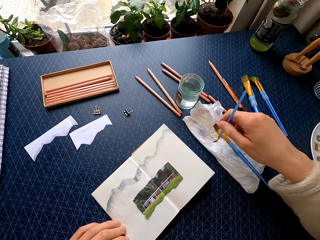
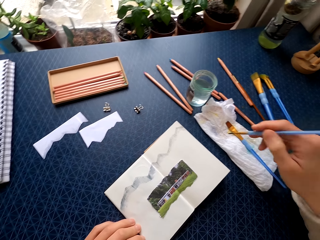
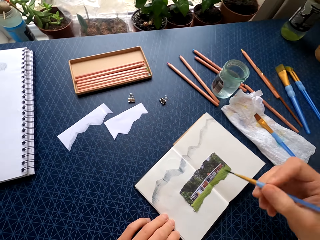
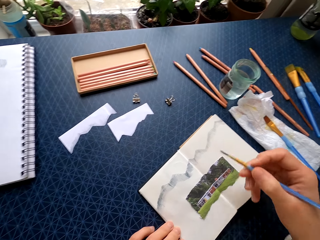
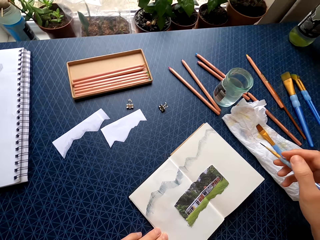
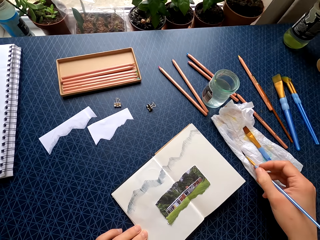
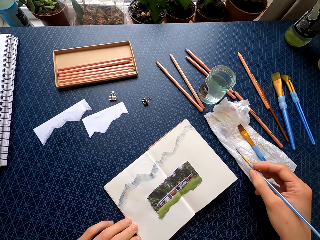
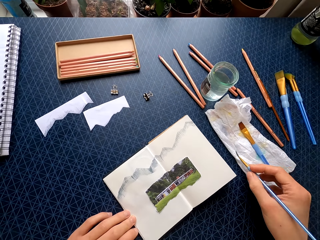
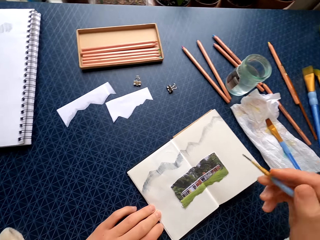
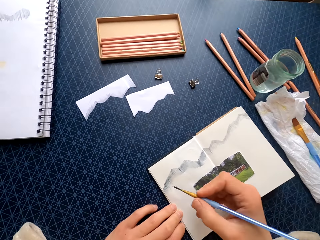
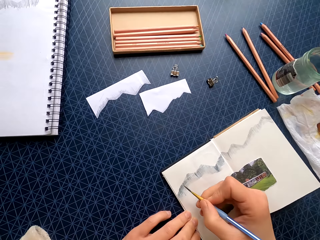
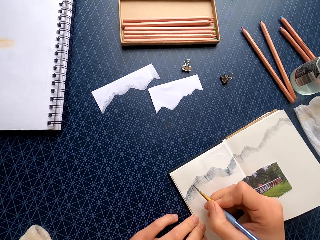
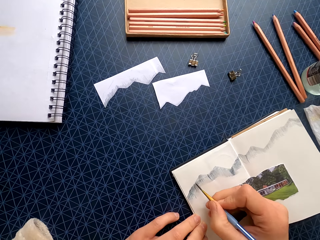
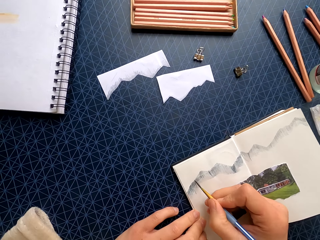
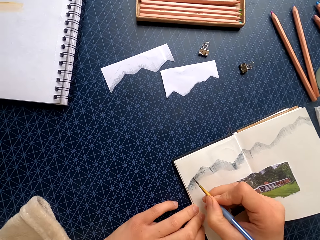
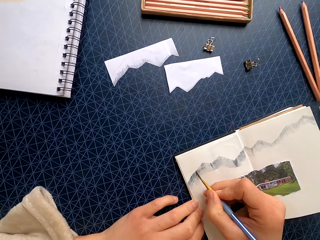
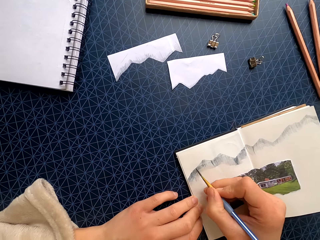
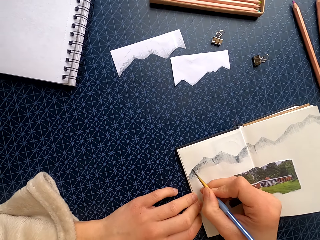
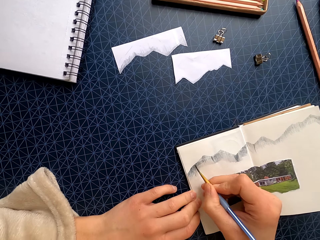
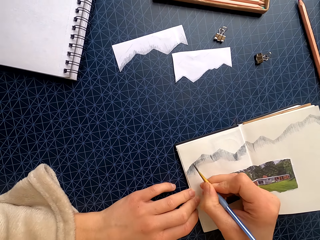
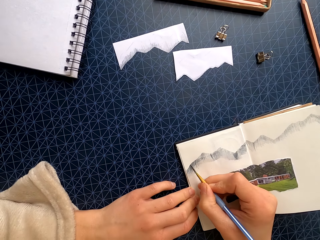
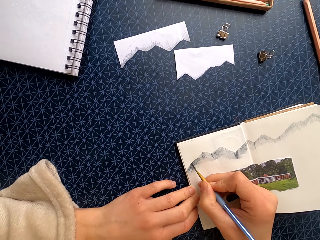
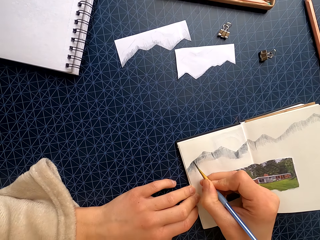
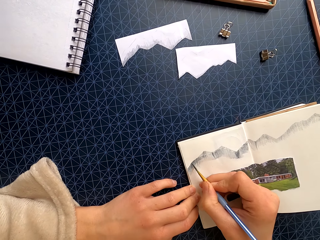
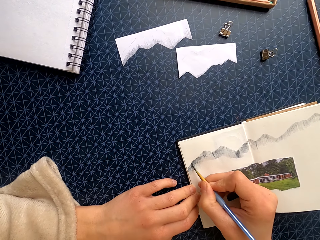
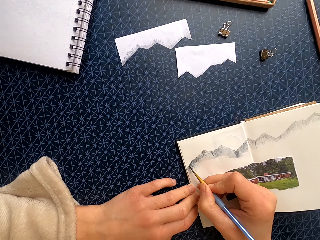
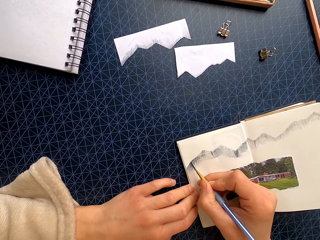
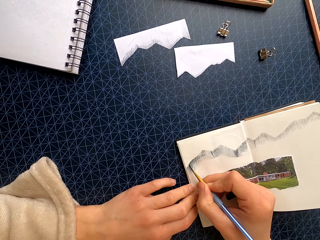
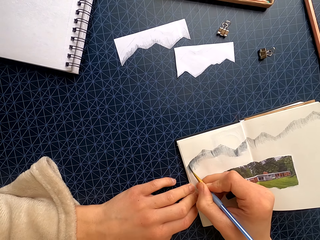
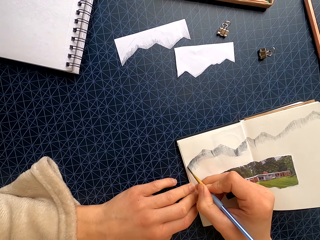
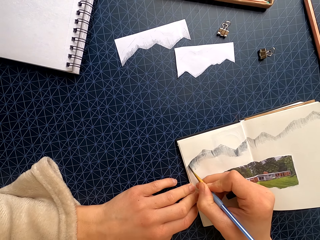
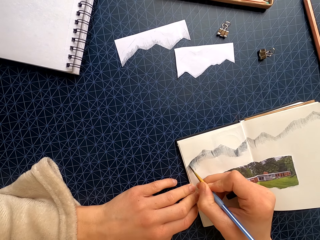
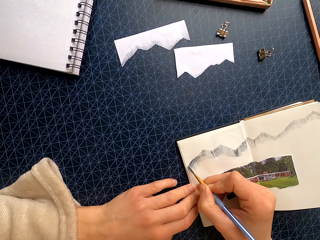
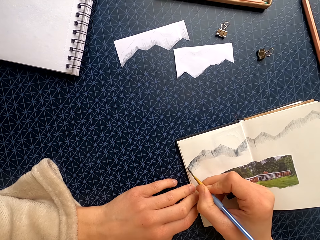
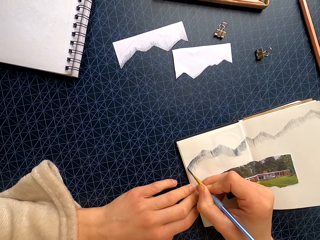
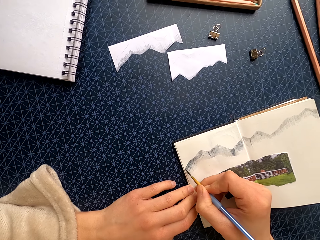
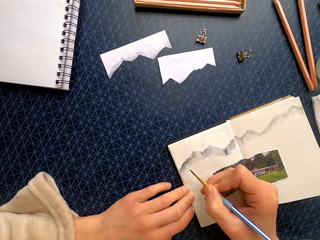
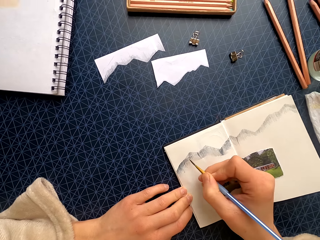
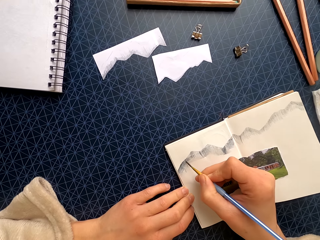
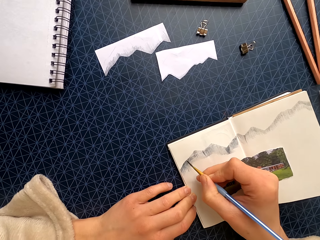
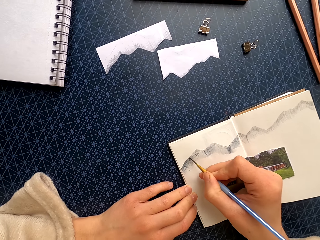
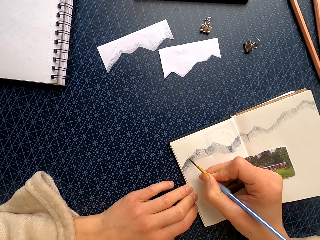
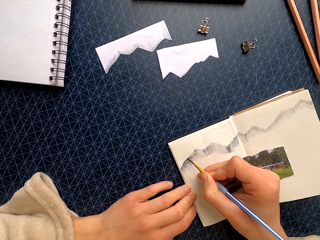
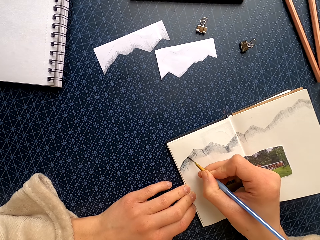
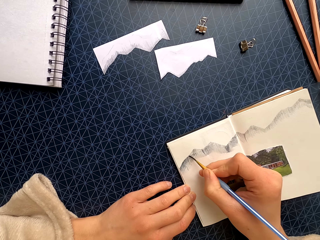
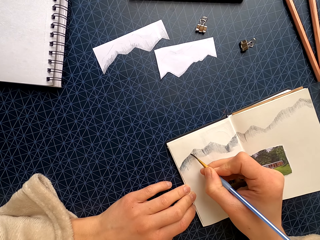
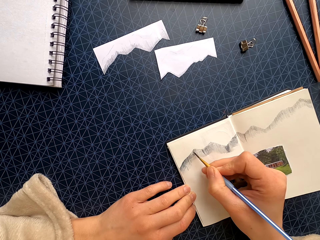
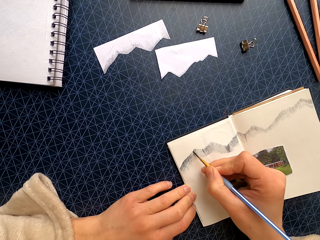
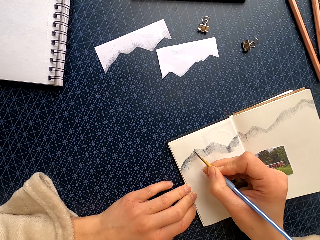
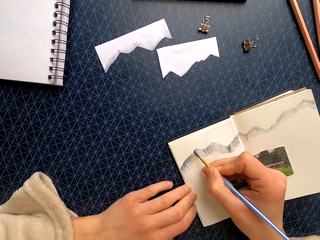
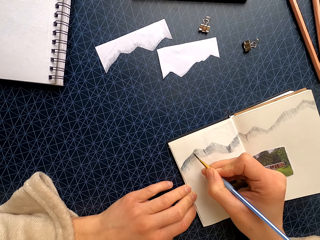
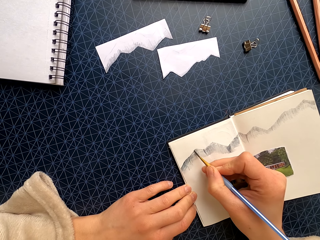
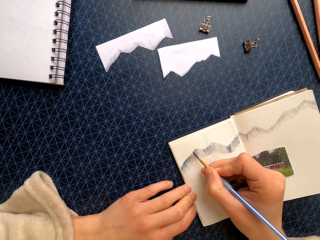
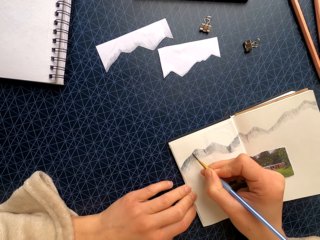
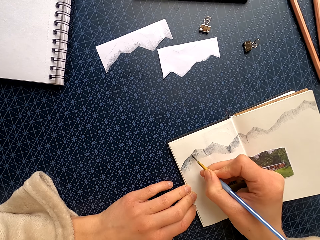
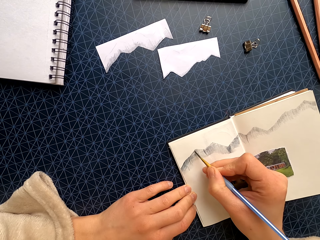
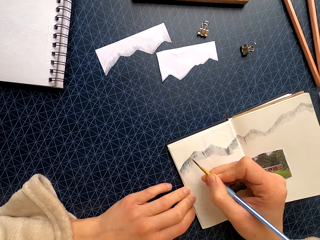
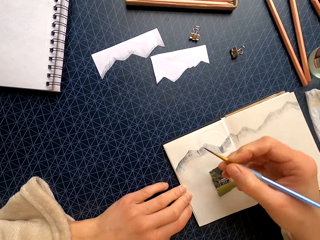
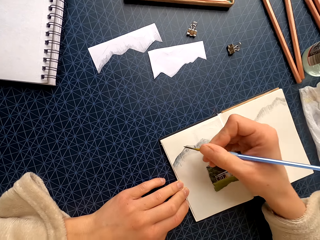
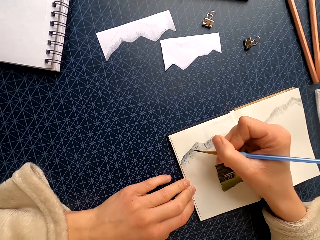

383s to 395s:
The camera wearer wipes the brush on the paper towel. They rinse the paintbrush on a tissue. They paint the book with the paintbrush.

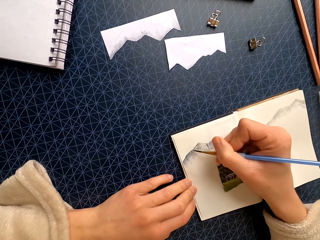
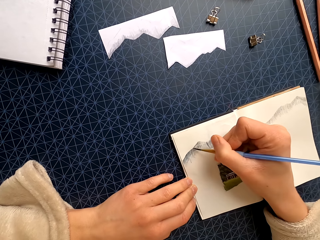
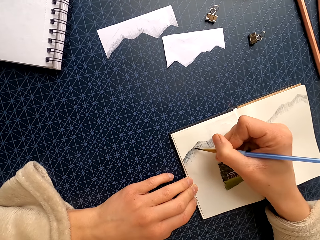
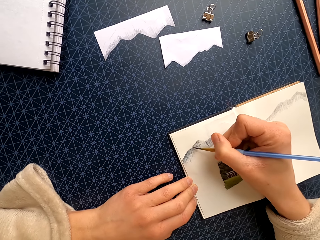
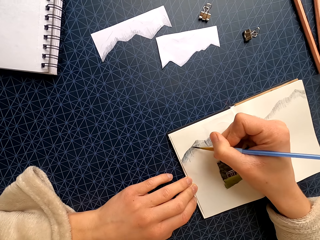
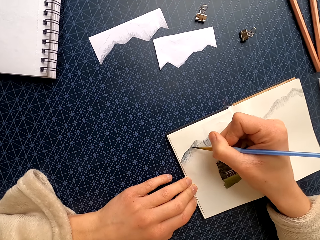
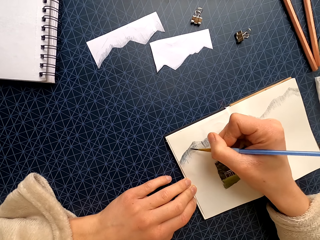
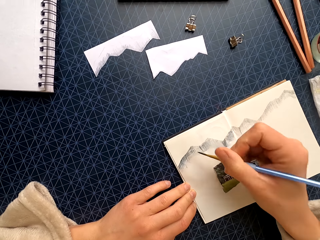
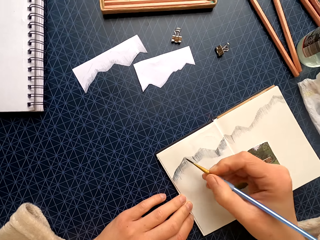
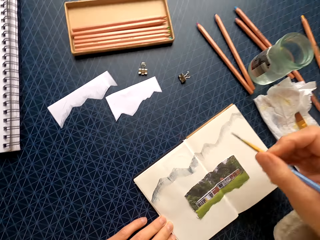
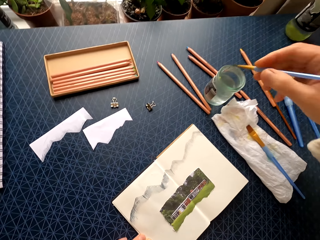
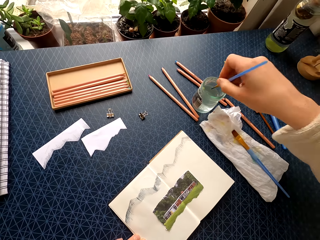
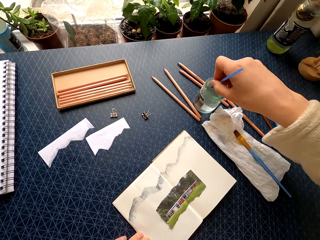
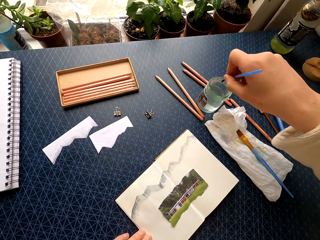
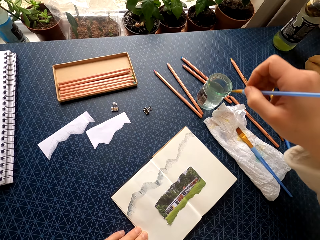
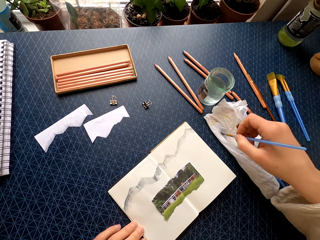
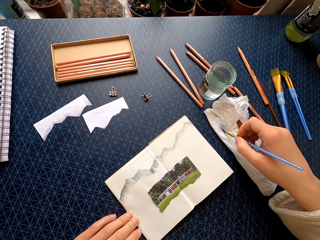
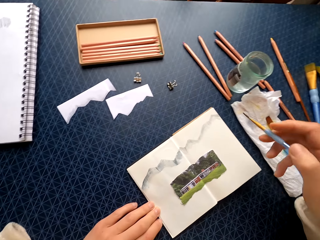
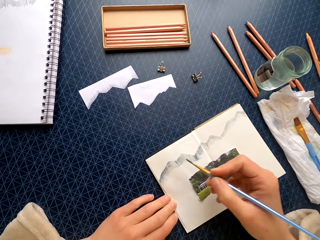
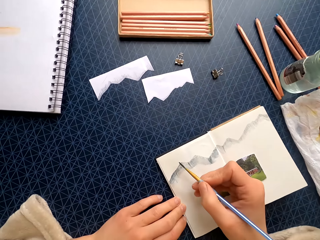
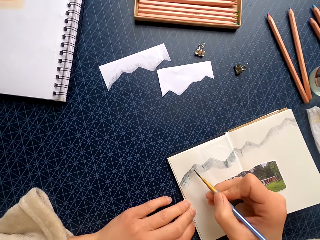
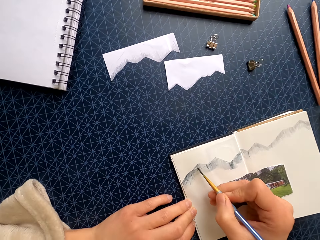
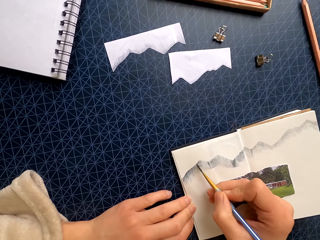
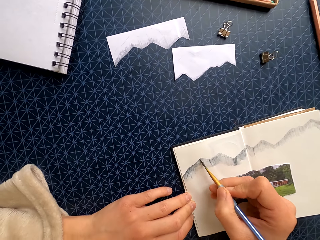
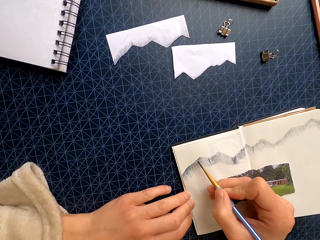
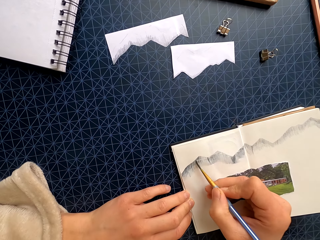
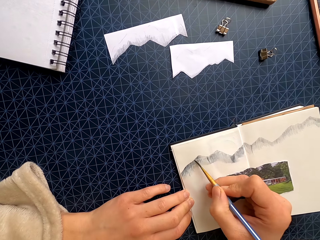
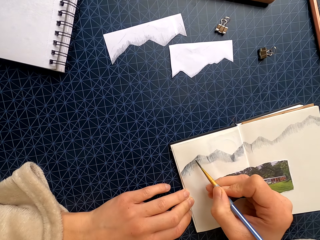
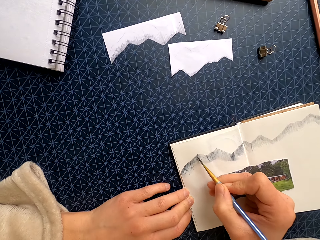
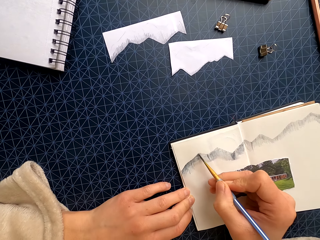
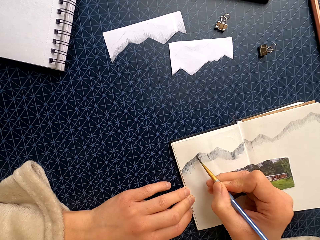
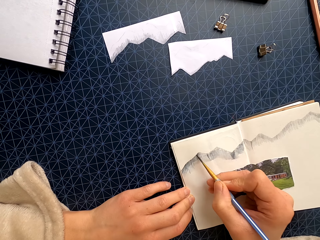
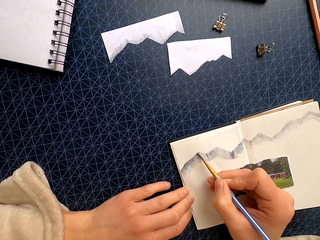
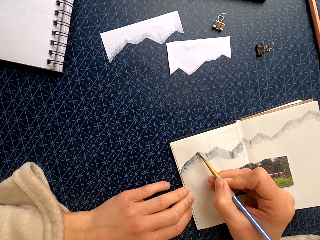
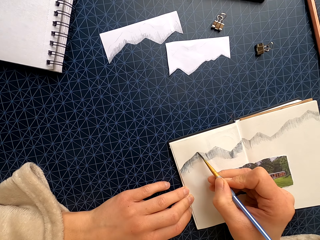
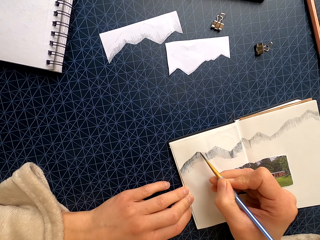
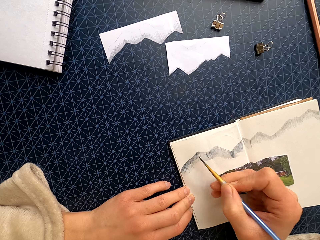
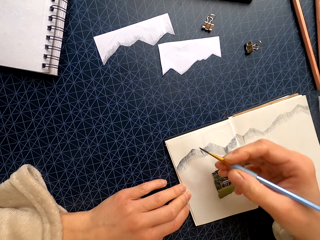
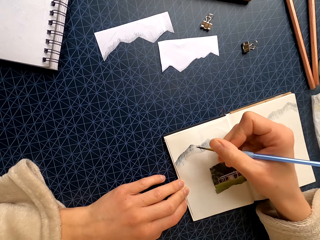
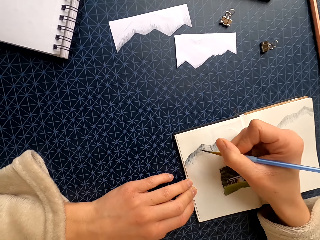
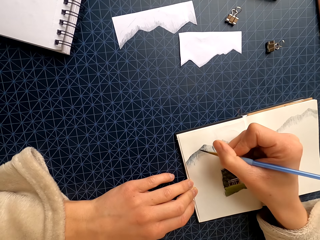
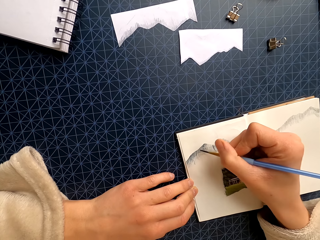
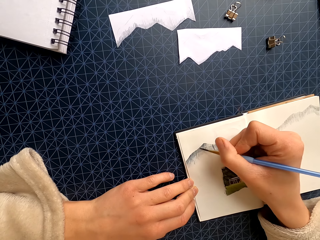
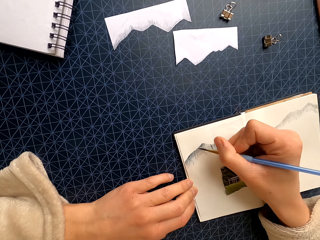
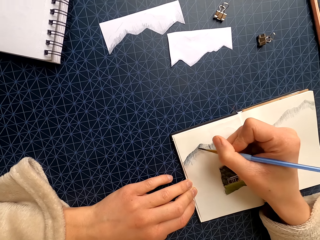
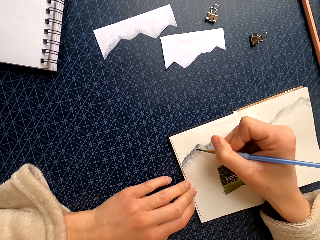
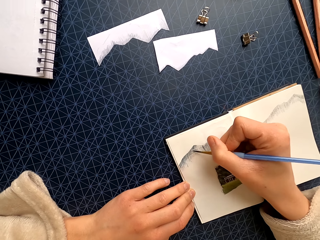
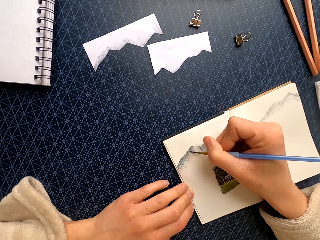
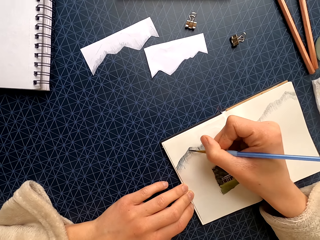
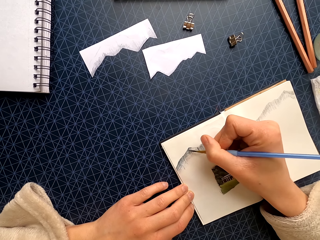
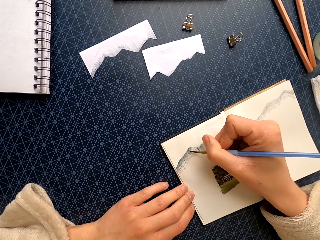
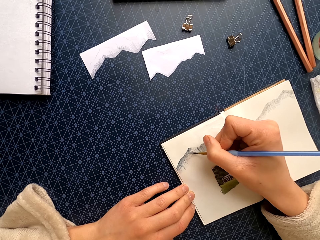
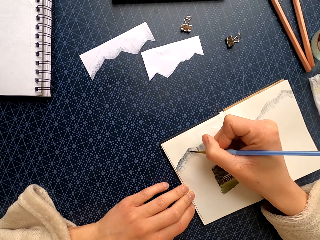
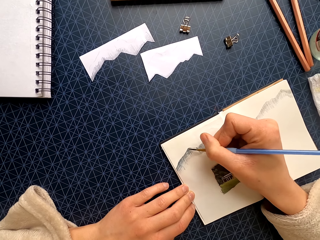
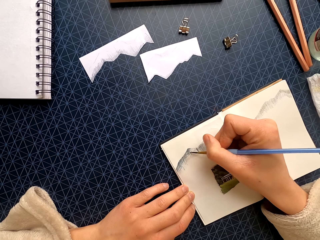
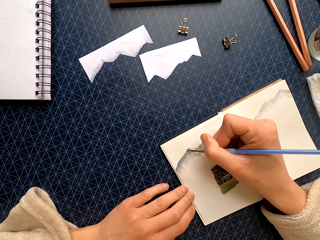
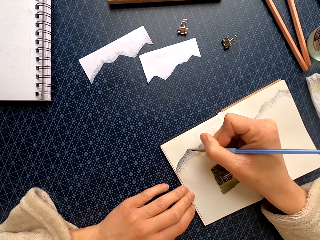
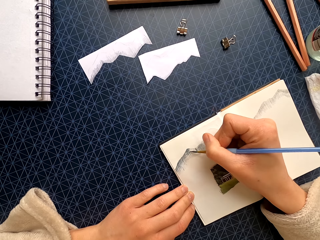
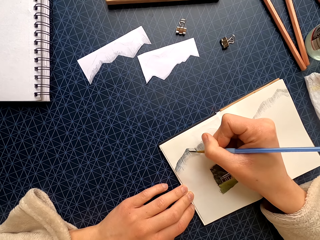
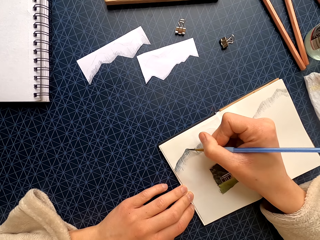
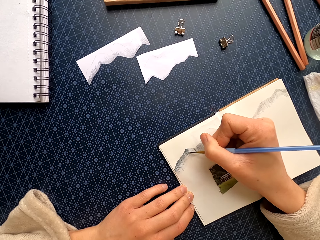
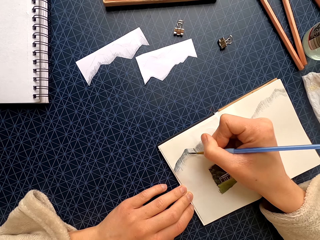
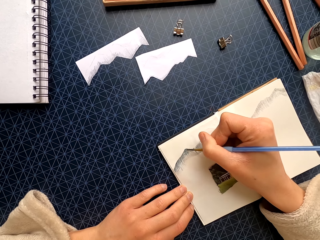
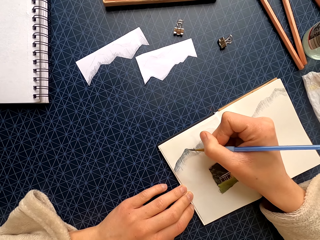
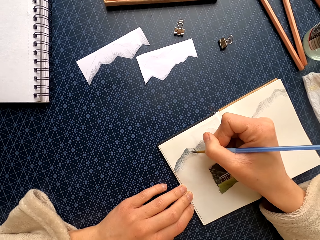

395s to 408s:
The camera wearer dips the paintbrush in water in the jar. They rinse the paintbrush on a tissue. They wipe the brush on the paper towel. They paint the book with the paintbrush.
